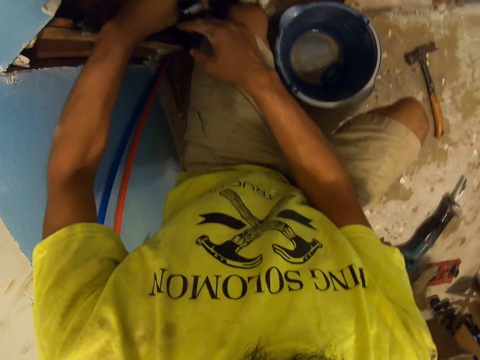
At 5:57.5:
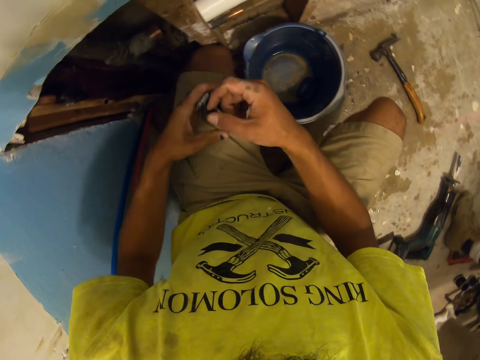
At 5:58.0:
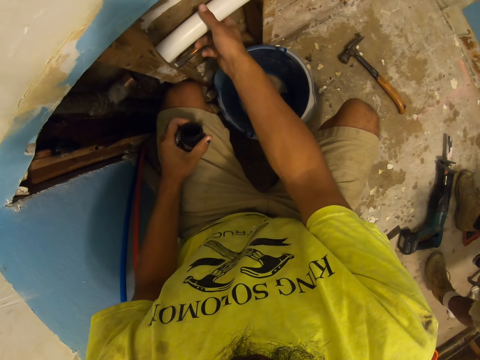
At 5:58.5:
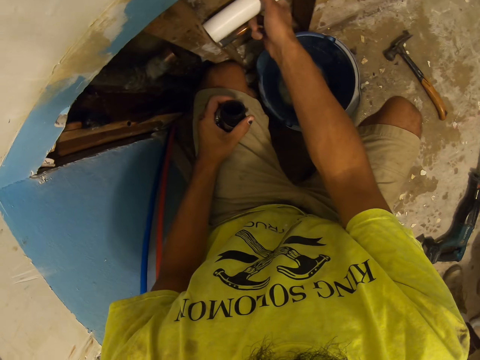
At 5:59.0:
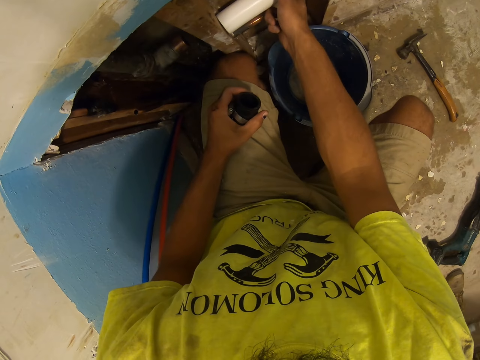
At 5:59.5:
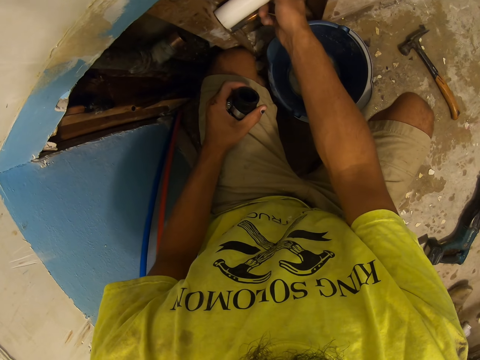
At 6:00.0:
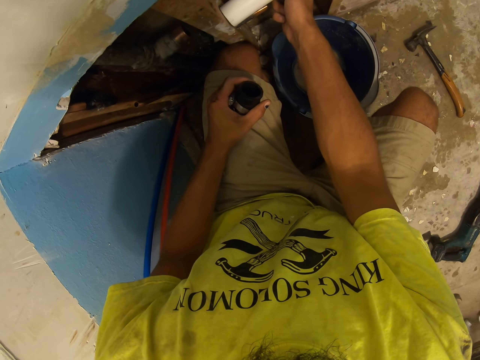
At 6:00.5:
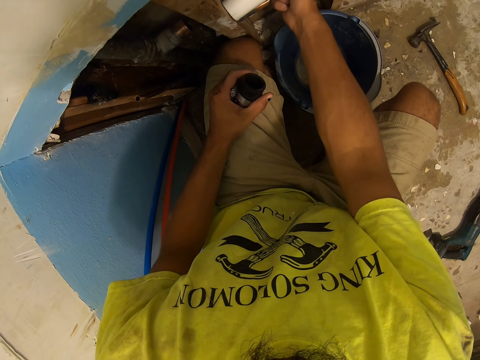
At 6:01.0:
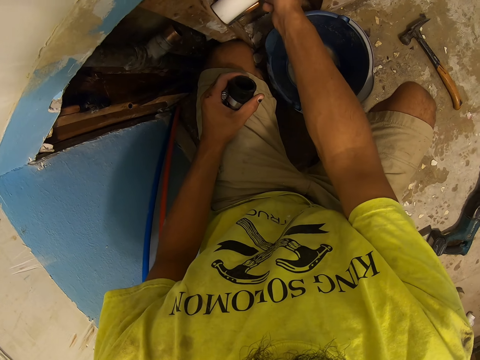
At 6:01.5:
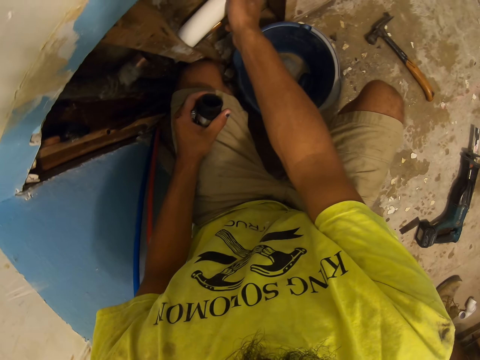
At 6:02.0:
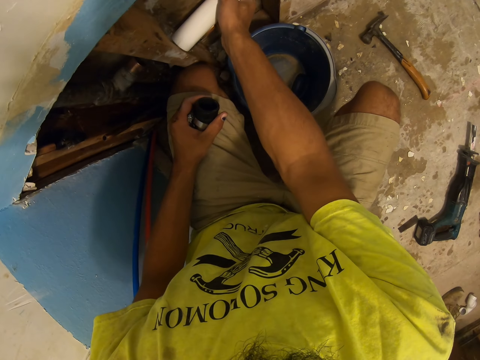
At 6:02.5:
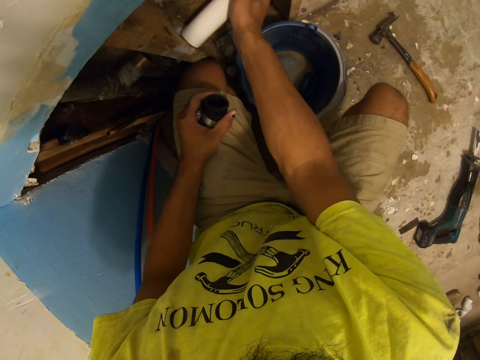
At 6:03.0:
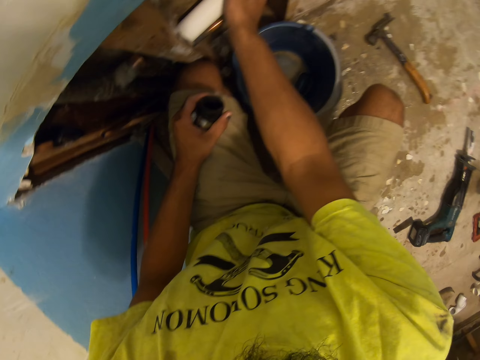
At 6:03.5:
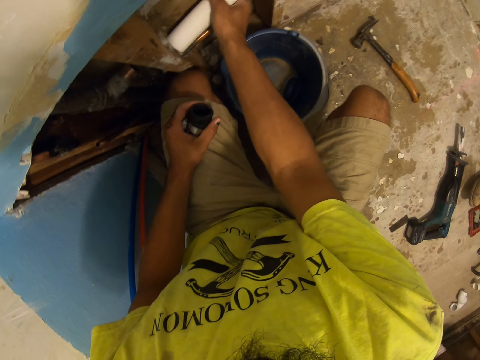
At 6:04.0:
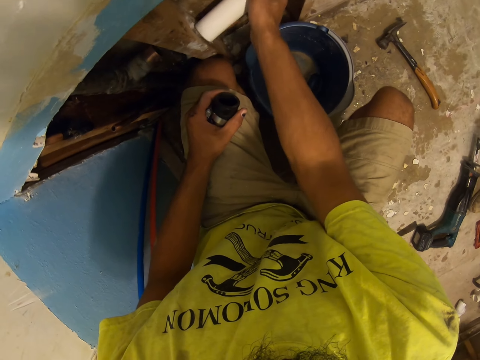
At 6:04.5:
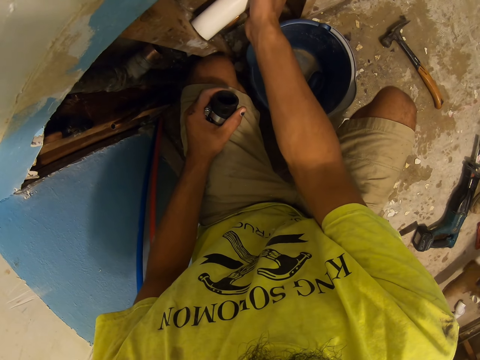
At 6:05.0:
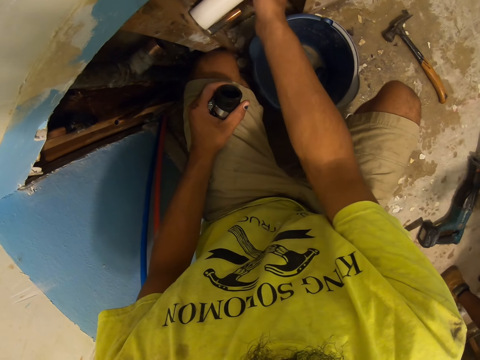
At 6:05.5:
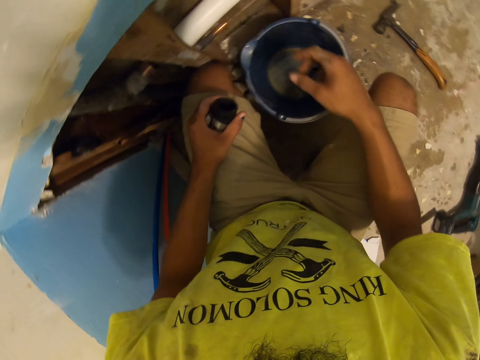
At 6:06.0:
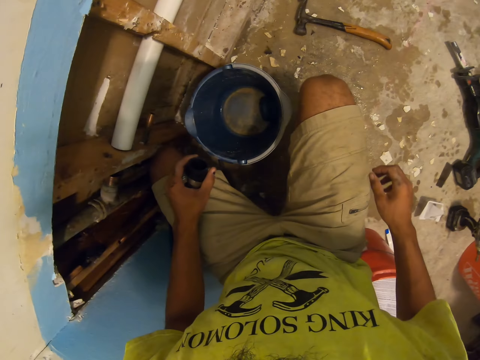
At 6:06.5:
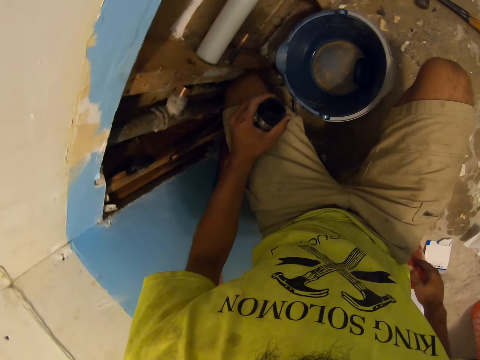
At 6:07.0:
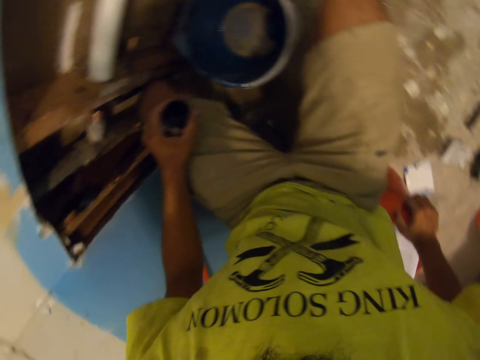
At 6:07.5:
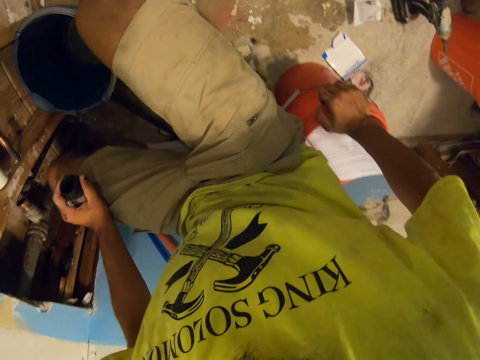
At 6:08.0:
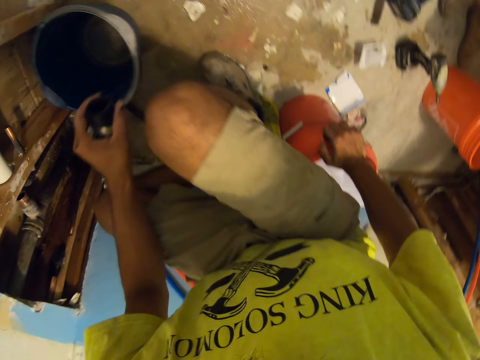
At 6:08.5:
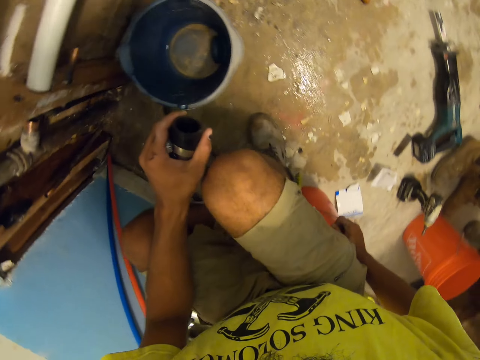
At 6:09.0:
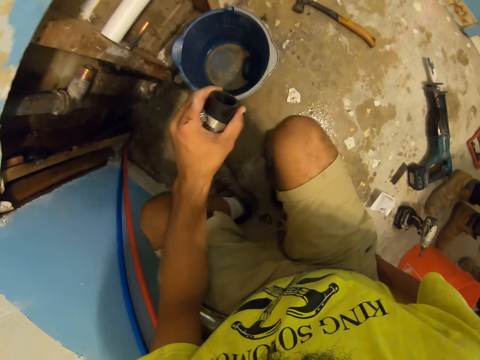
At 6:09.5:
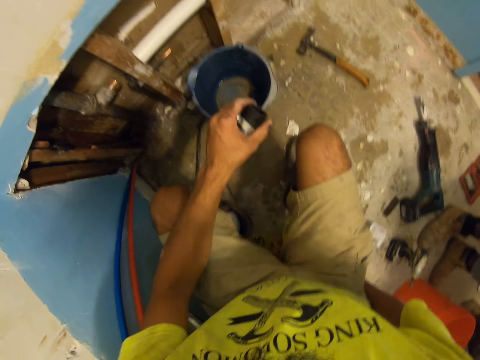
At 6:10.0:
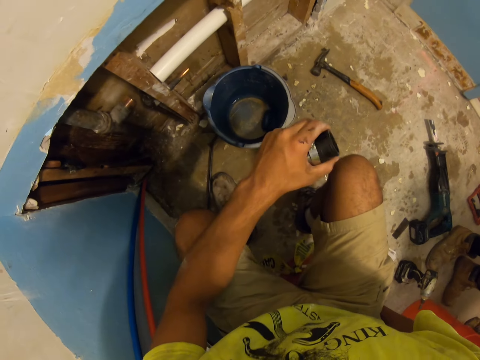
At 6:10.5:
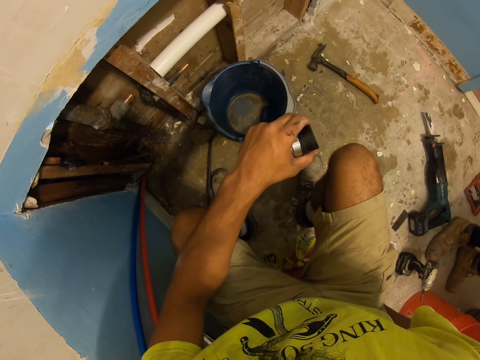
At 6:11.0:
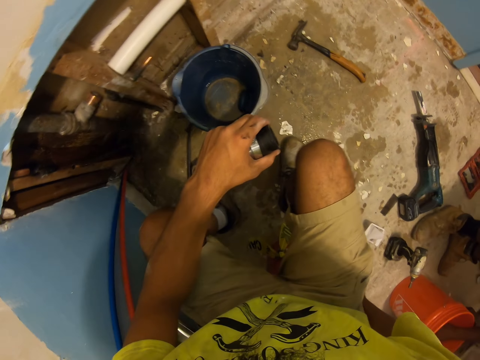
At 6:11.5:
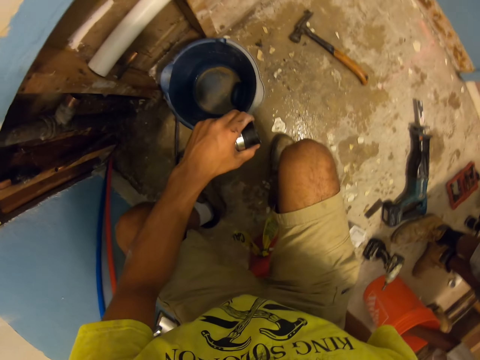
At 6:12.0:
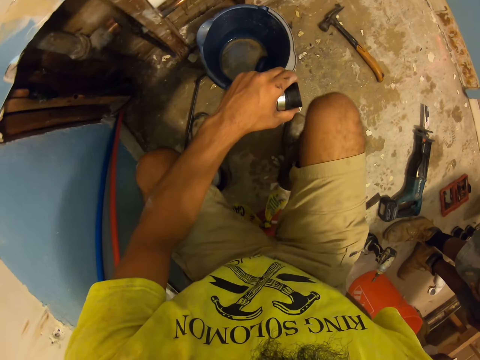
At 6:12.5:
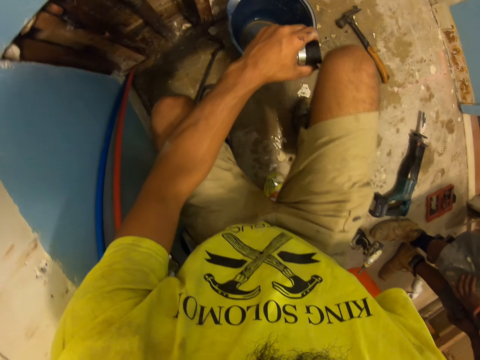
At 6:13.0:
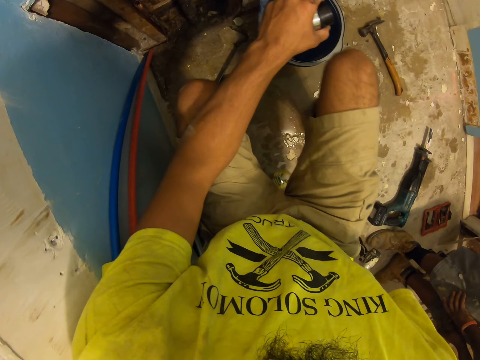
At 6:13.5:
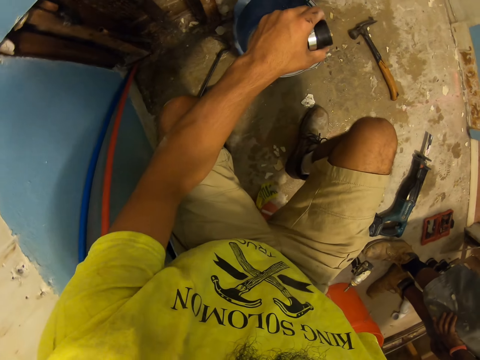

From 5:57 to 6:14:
A man moves around. The camera wearer removes the elastic rubber from the wall. He holds a pipe. Another man moves around. The camera wearer looks around. He removes his hand from the pipe. He sits on a bucket and presses his hand on the bucket. The other man bends downwards. The camera wearer looks around. The first man moves around.

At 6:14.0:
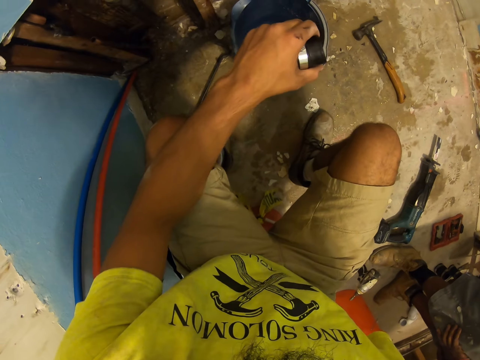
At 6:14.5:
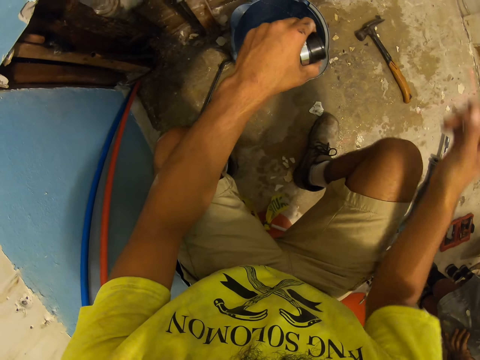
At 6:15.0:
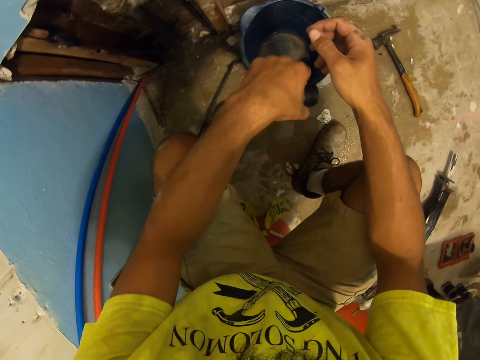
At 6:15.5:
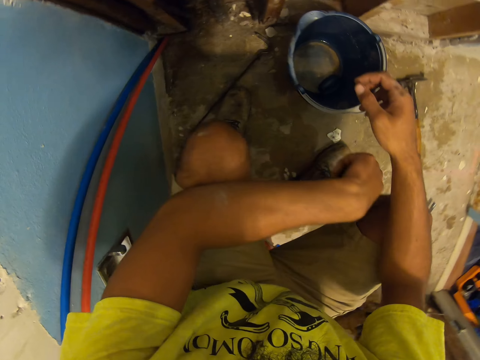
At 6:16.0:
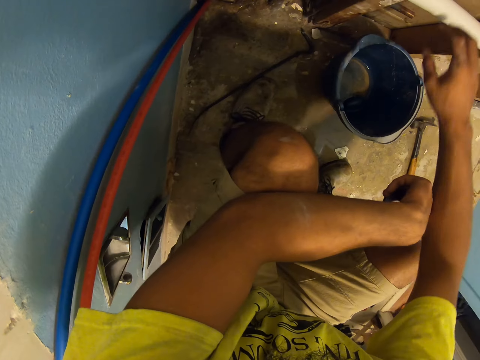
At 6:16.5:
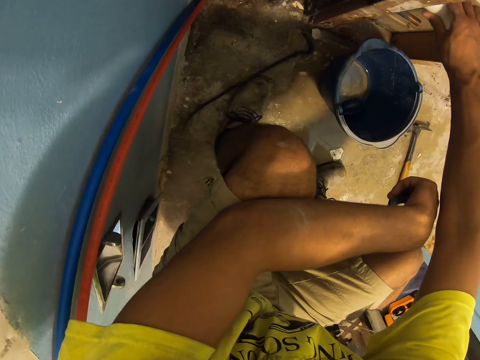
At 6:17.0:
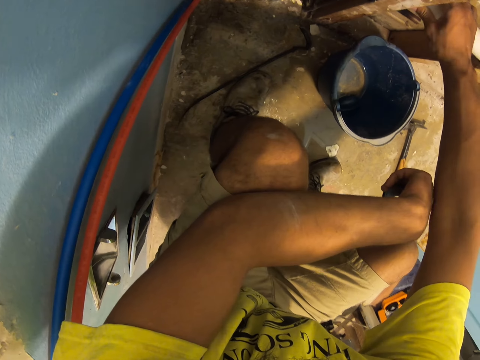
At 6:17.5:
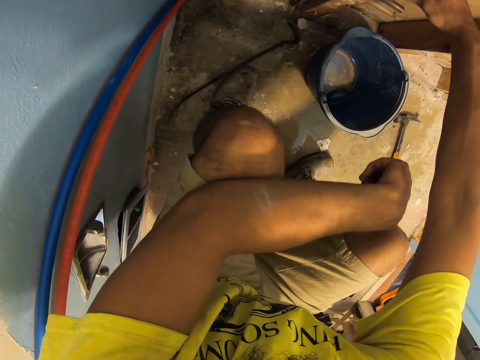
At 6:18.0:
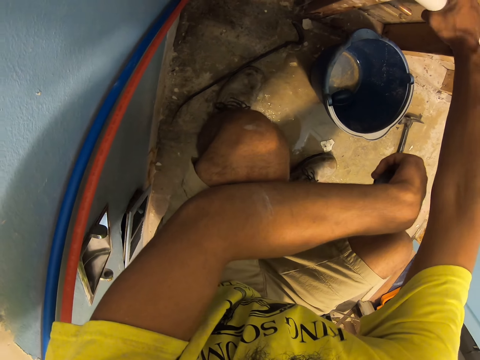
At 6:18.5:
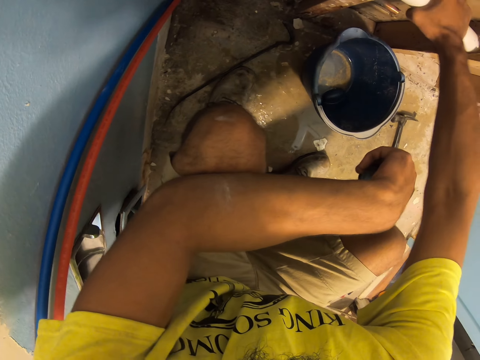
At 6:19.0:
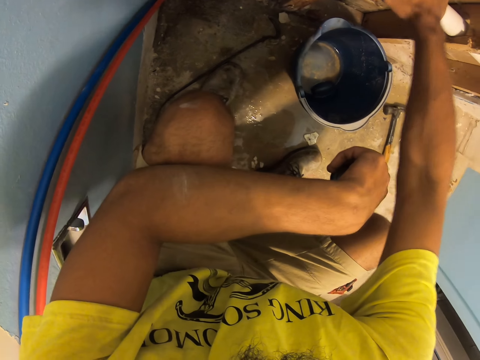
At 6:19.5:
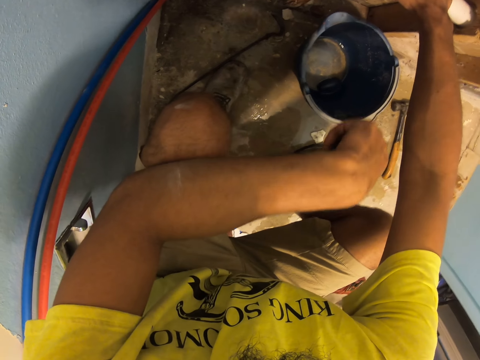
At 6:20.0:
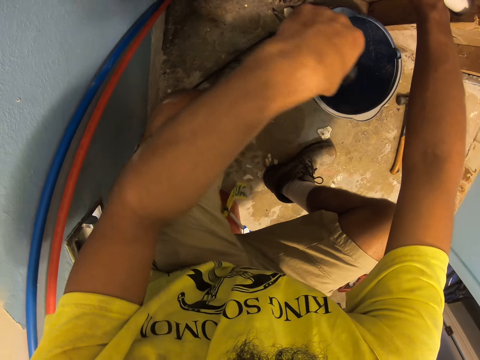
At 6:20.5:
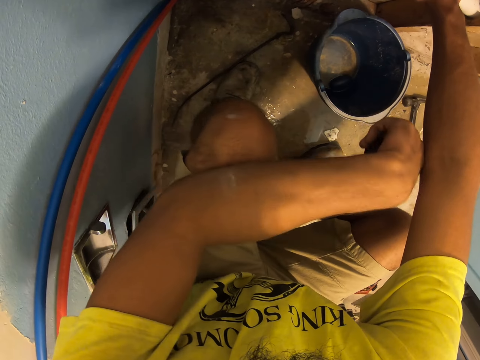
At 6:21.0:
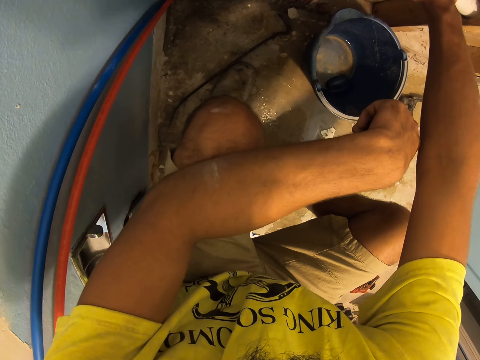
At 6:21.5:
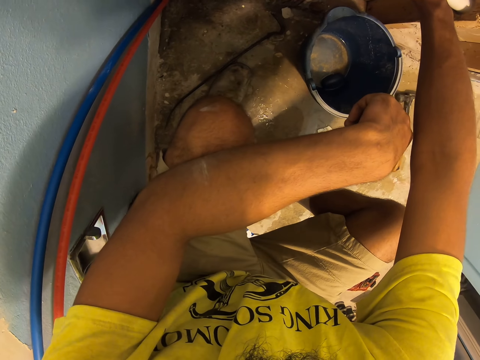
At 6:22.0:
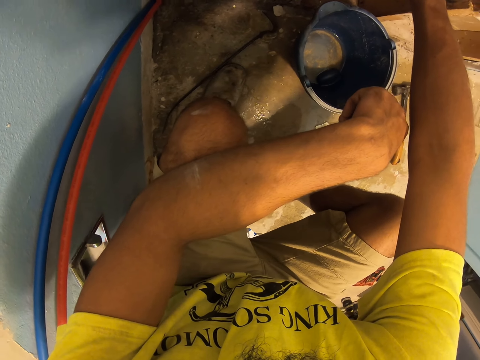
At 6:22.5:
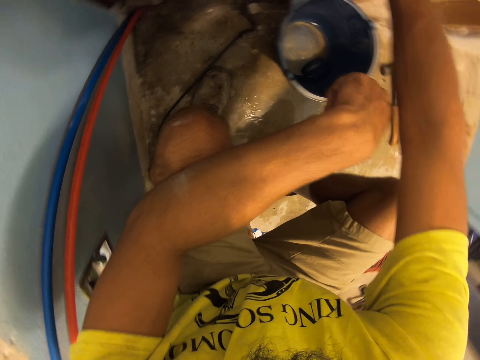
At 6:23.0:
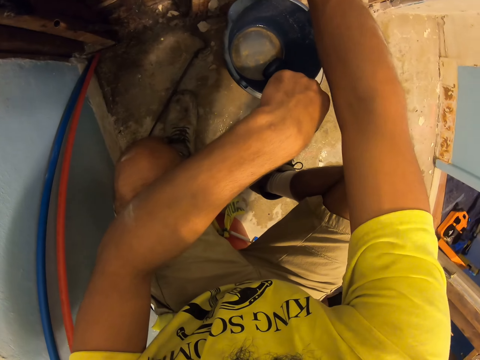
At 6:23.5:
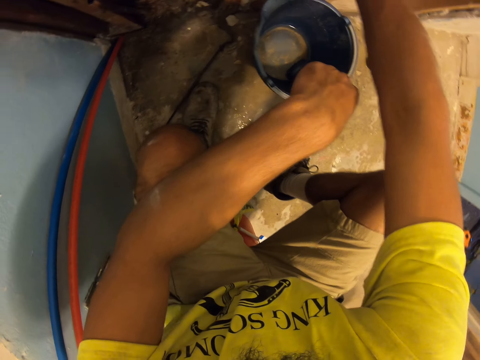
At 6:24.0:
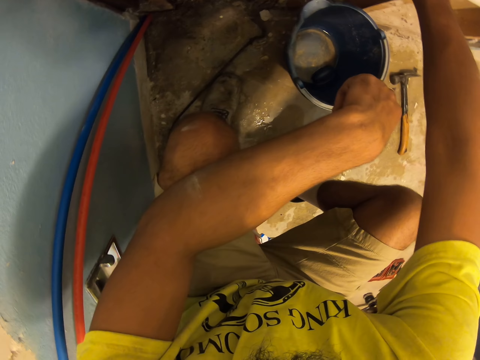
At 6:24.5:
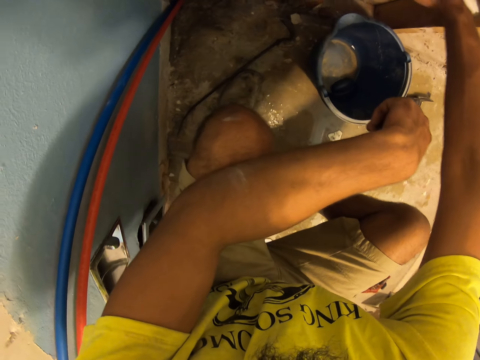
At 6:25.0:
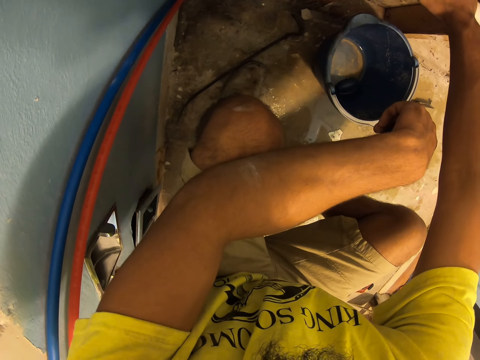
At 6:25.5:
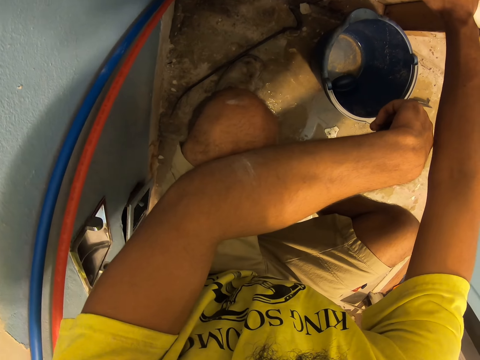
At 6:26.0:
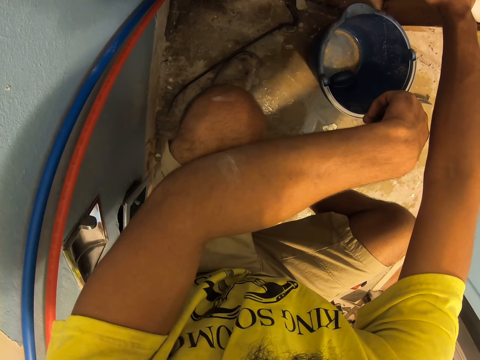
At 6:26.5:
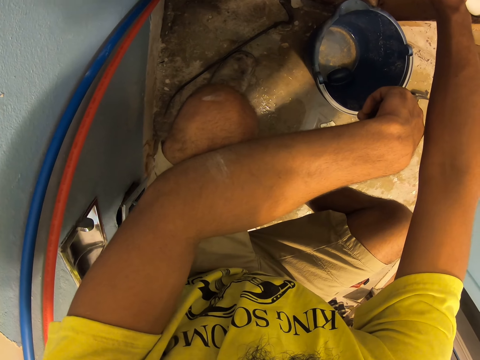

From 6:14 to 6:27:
A man stands close to the camera wearer. The camera wearer holds a pipe. The man stands close to the camera wearer.
